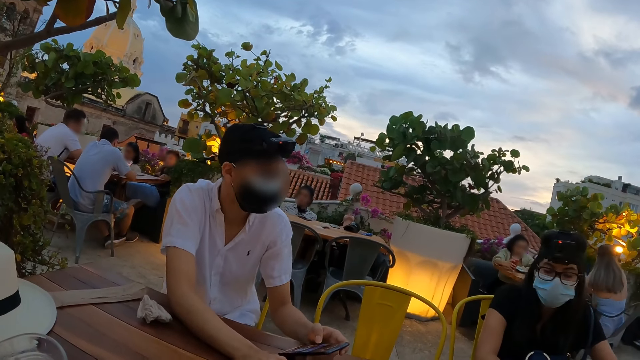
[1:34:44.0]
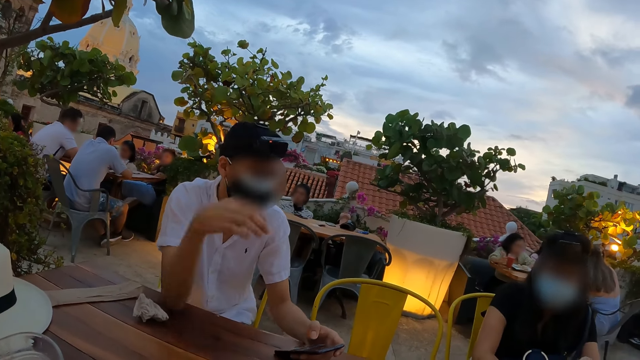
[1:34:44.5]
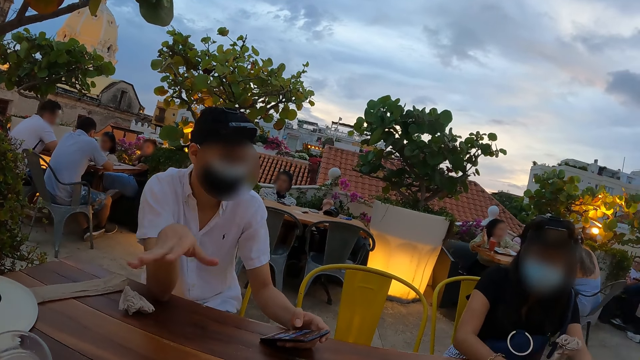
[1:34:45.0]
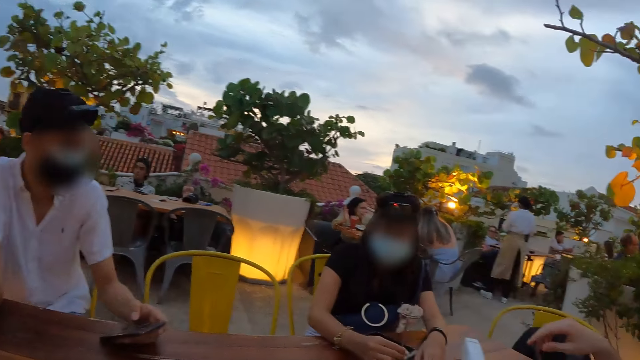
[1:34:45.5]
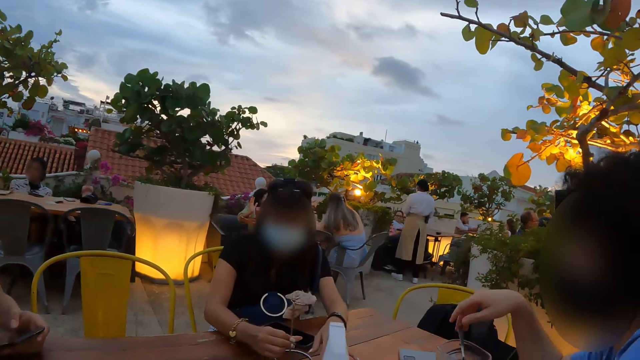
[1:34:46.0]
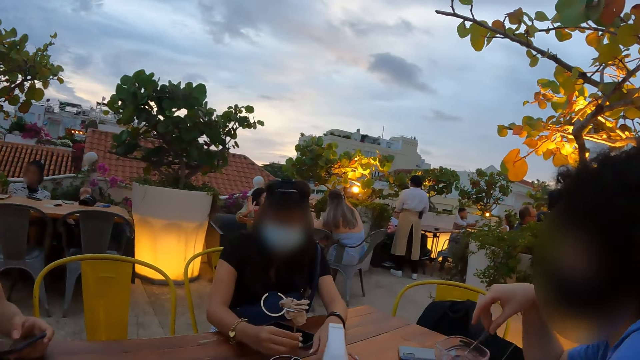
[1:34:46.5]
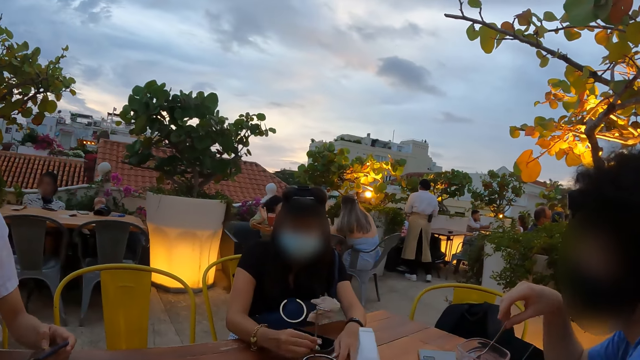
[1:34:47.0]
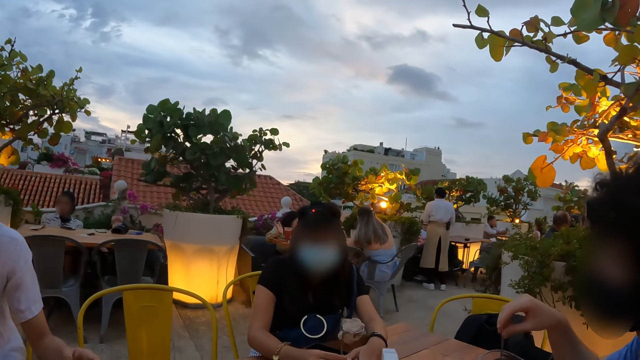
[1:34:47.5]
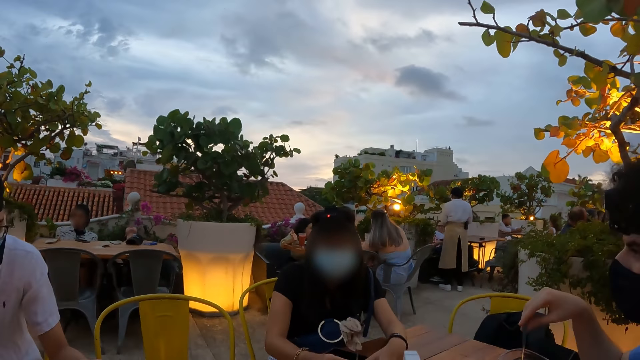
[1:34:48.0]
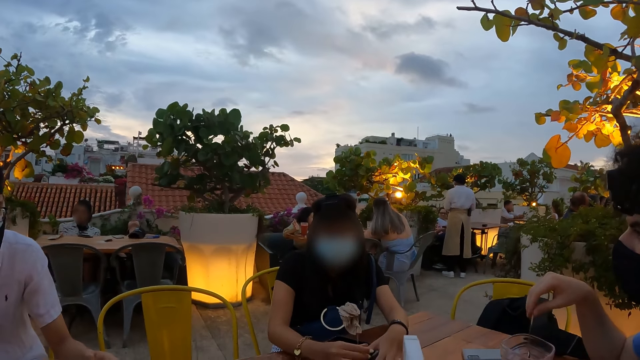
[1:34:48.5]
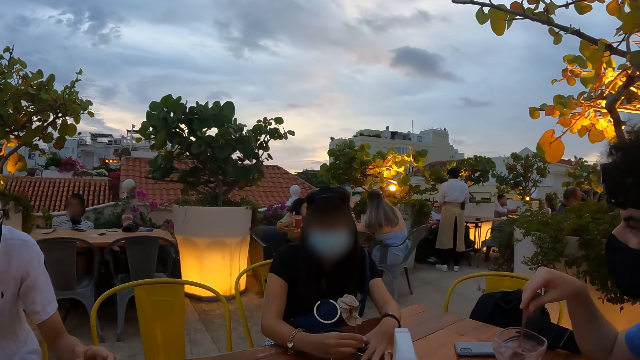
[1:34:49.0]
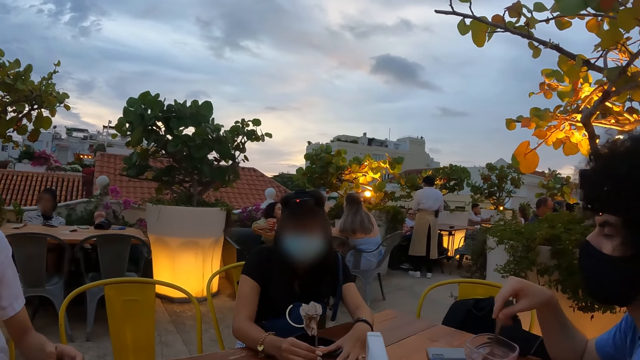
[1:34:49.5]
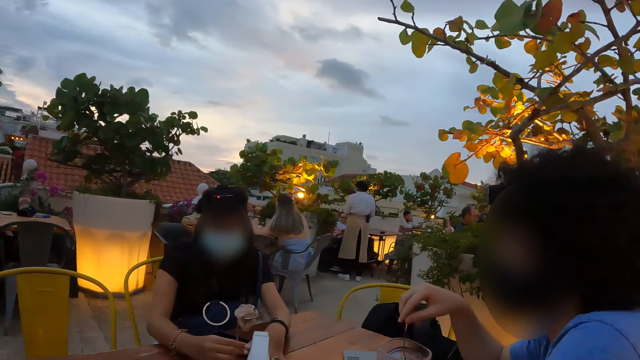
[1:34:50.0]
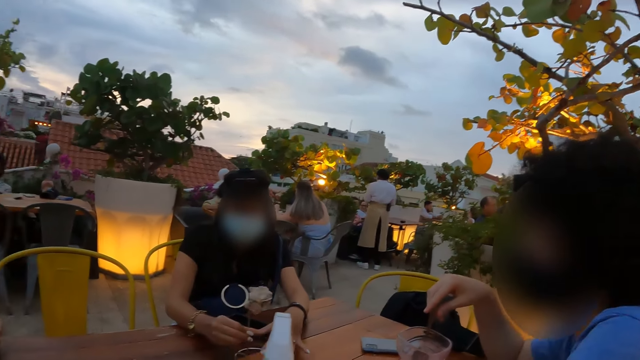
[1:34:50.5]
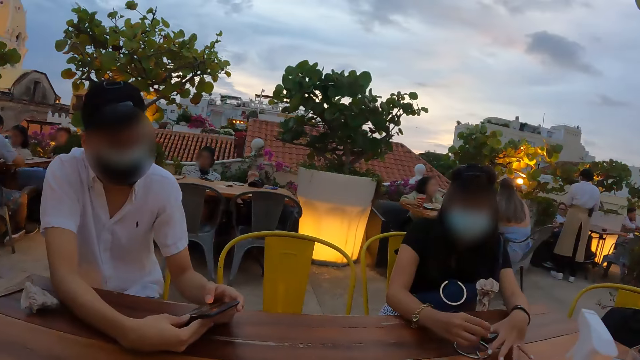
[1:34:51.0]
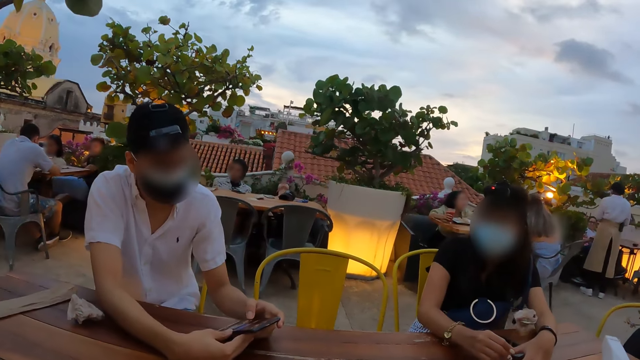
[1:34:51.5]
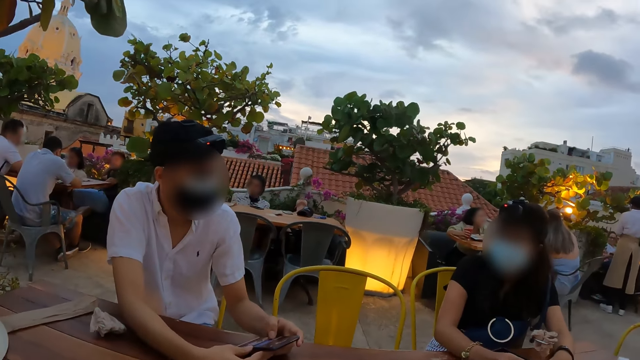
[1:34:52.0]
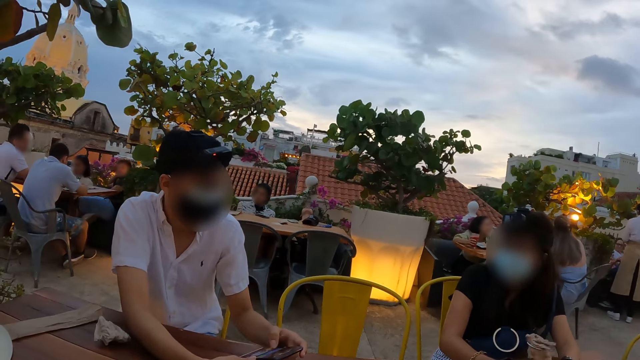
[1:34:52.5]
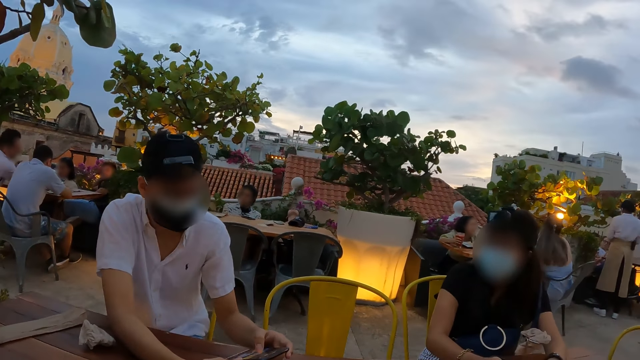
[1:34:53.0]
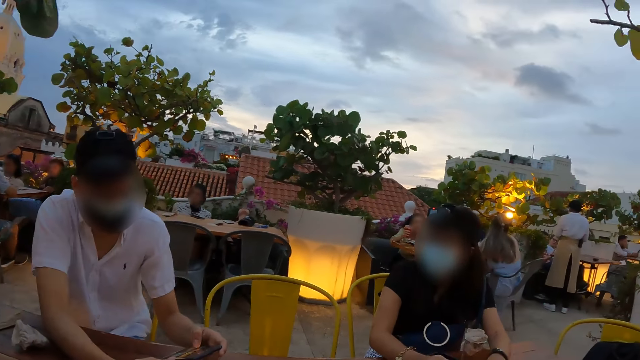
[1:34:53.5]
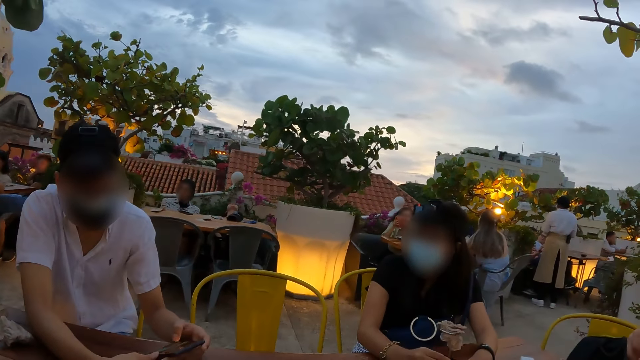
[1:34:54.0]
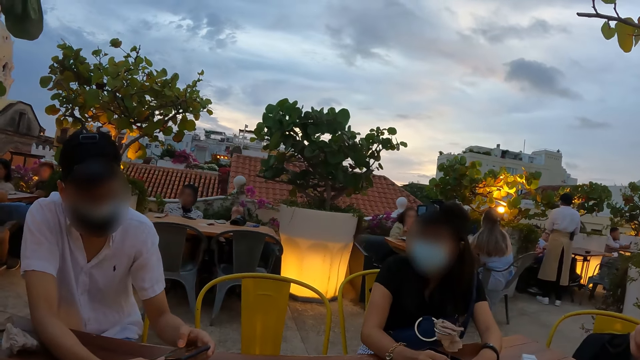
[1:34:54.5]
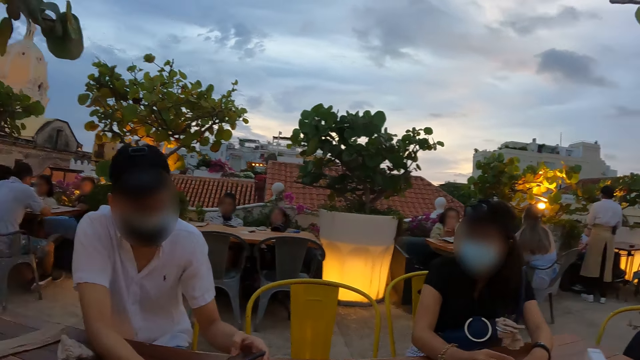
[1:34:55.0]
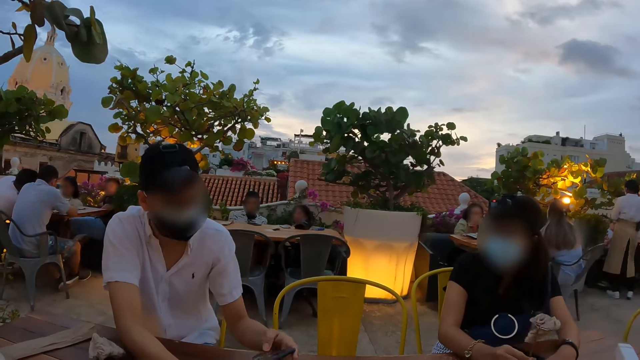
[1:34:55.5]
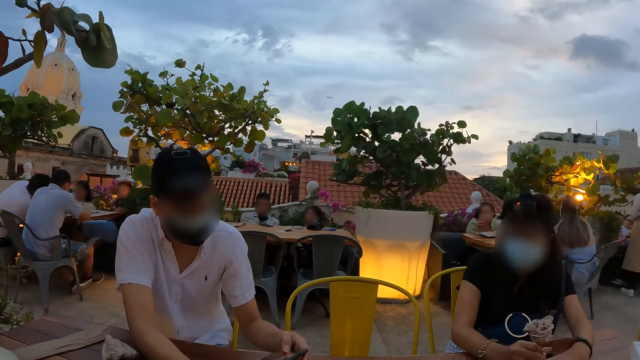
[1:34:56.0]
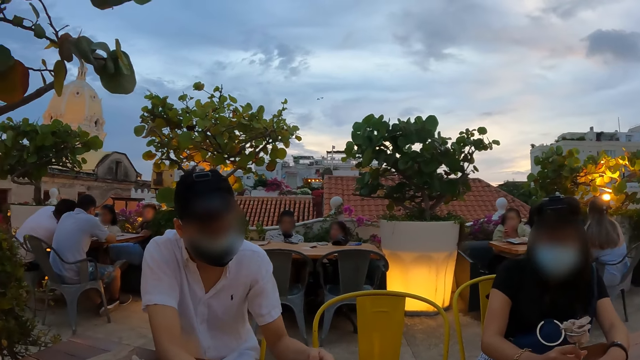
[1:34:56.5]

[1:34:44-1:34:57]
The camera wearer looks at a person. They interact with the person. They look at another person. They interact with the other person.

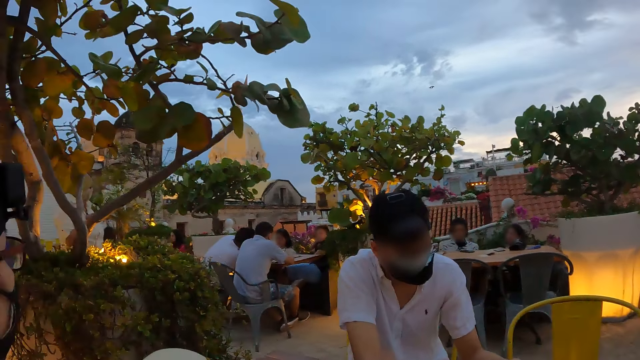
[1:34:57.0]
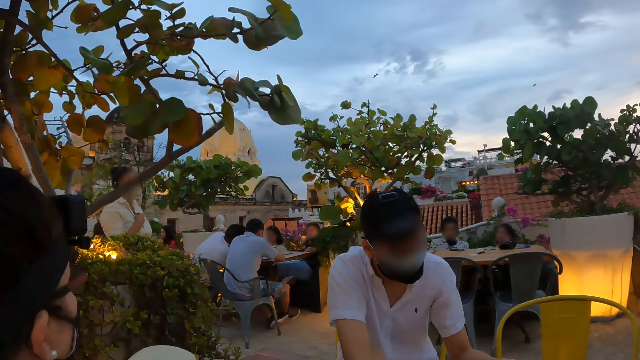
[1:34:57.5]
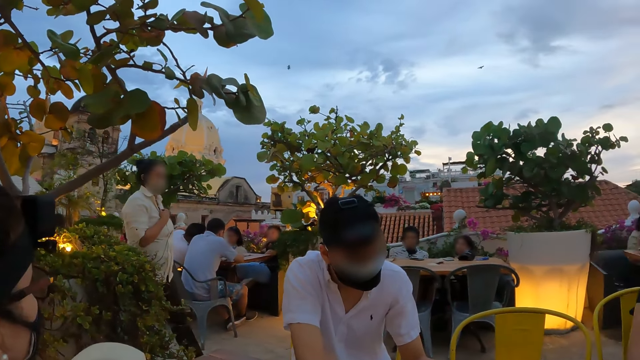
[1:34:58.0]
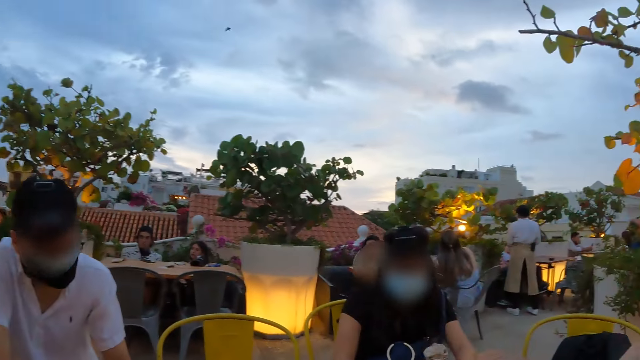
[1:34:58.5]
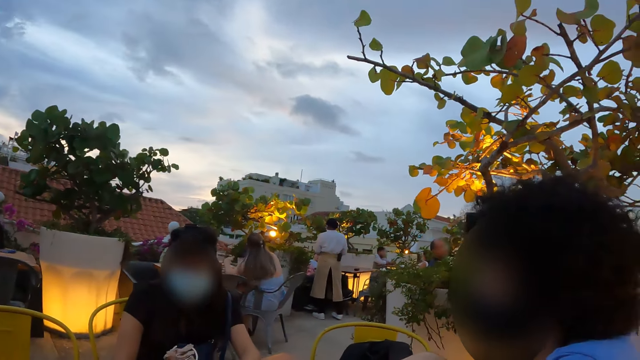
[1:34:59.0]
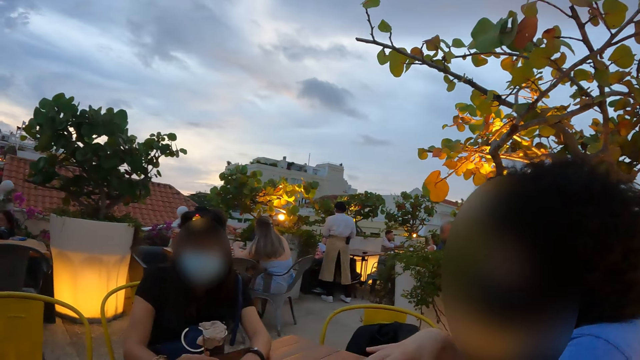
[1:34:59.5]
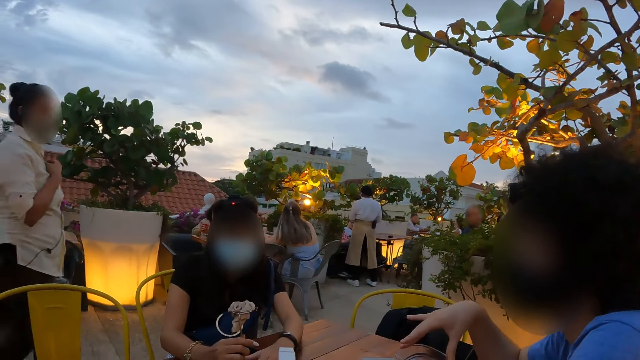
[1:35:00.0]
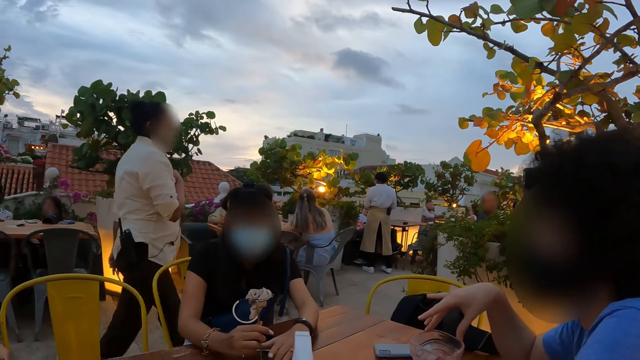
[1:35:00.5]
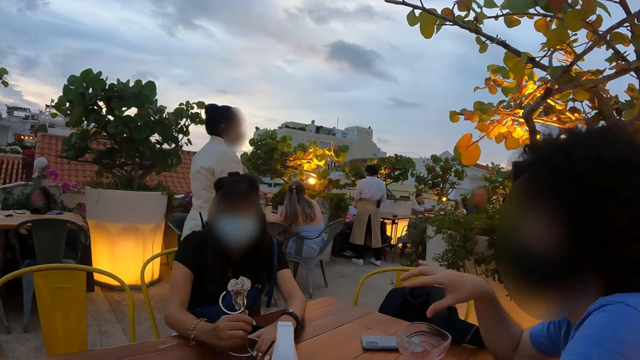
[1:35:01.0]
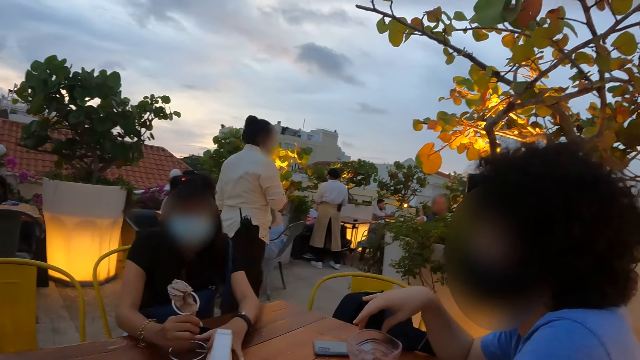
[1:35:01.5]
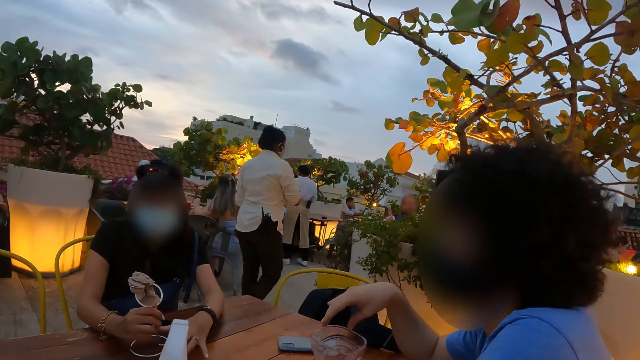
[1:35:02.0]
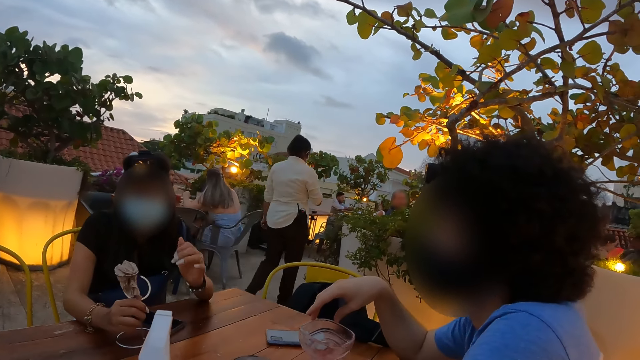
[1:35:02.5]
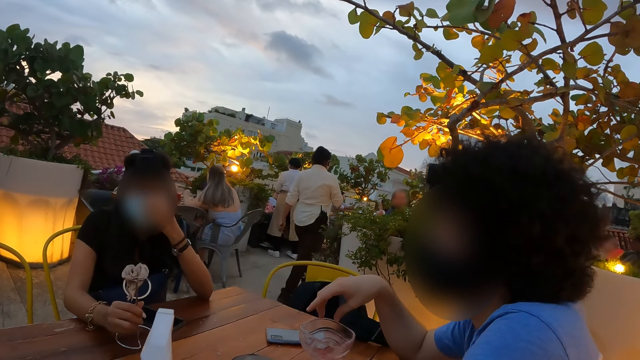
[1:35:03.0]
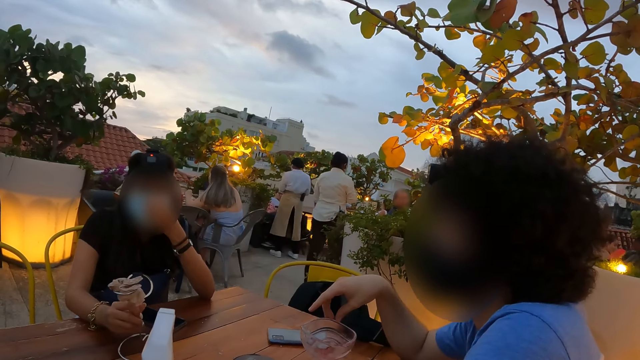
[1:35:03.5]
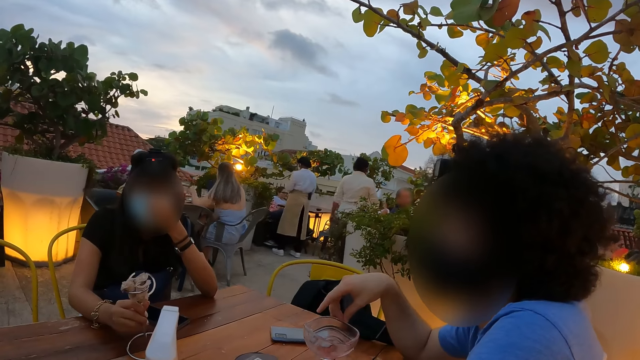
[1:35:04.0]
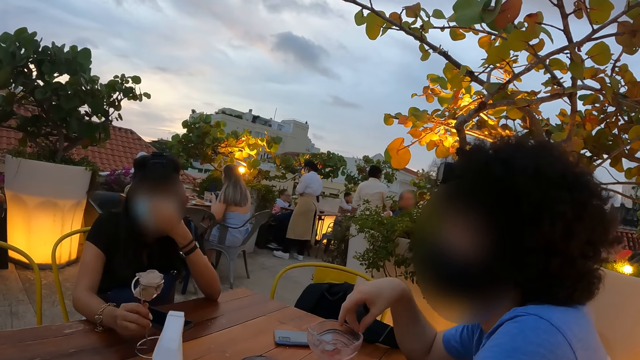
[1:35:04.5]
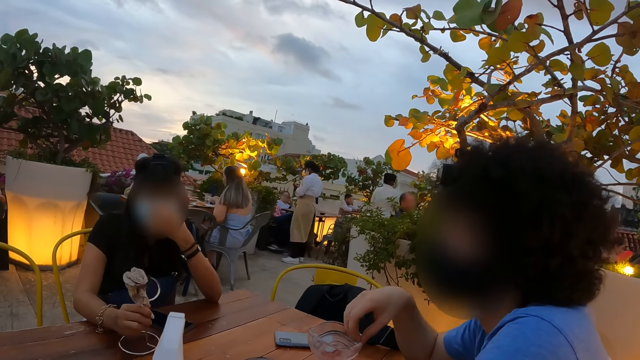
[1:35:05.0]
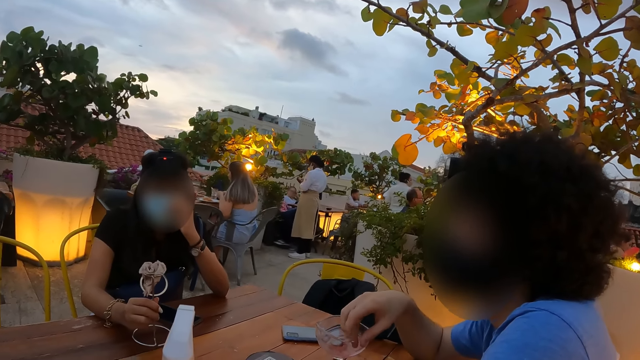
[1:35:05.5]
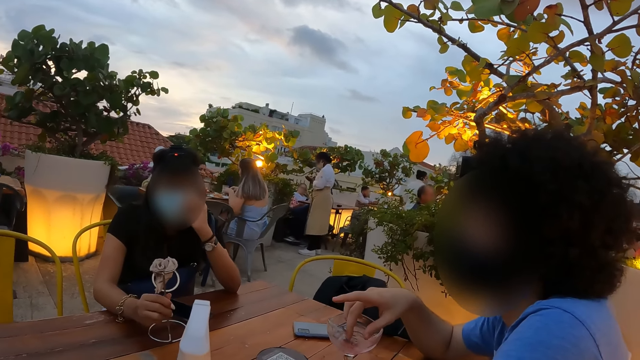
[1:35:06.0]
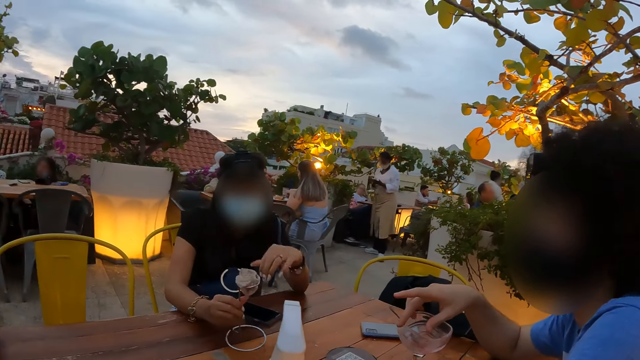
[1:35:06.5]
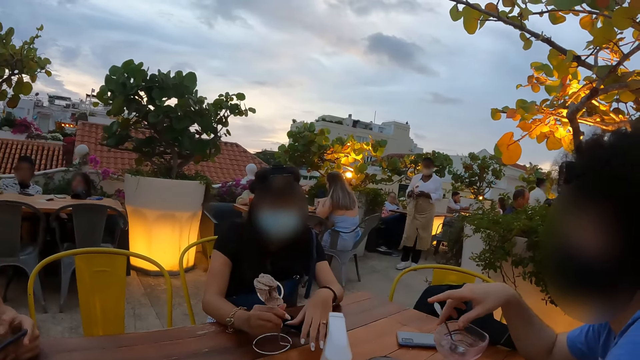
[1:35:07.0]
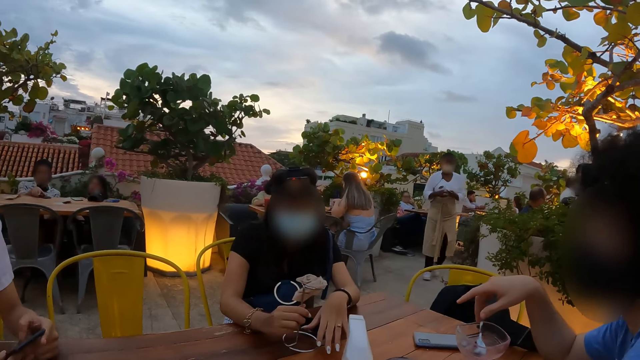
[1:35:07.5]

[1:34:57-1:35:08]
The camera wearer looks at a person. They look around the compound. They look at another person. They look at a third person. They interact with the second person.
